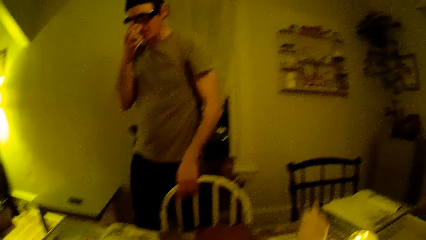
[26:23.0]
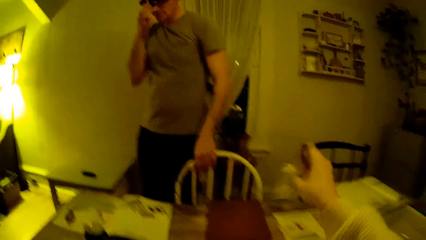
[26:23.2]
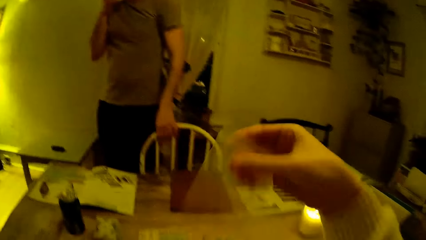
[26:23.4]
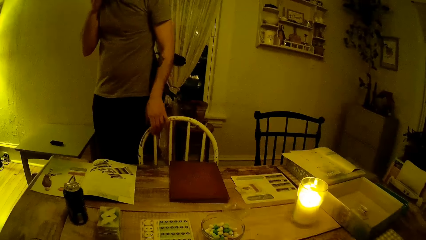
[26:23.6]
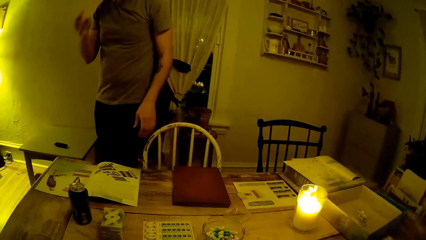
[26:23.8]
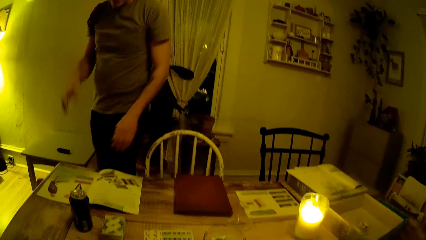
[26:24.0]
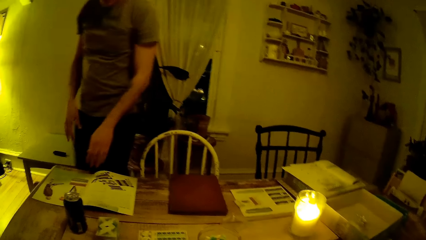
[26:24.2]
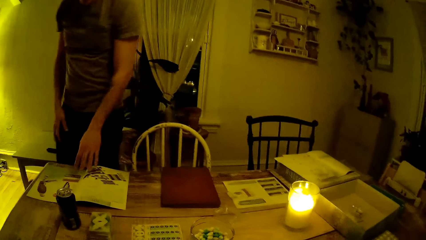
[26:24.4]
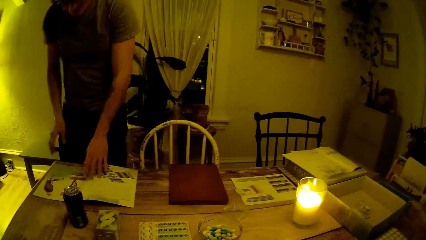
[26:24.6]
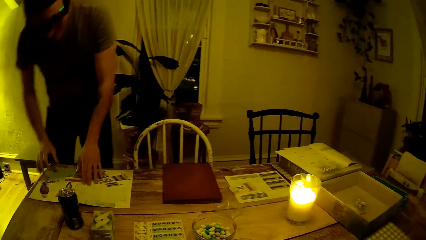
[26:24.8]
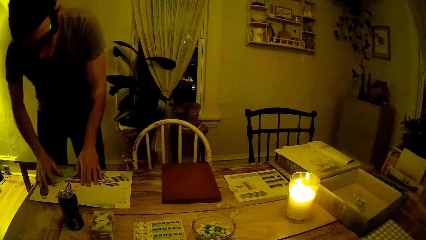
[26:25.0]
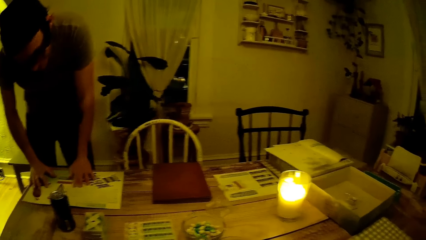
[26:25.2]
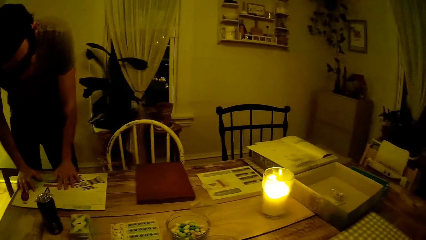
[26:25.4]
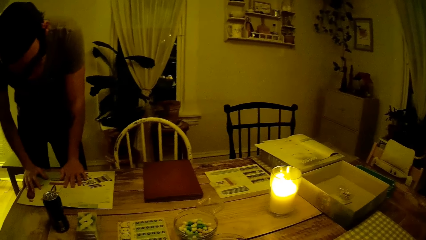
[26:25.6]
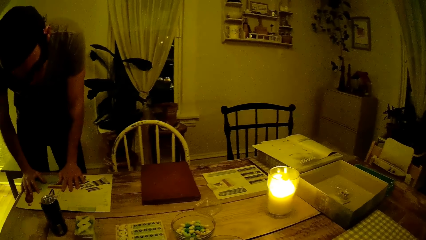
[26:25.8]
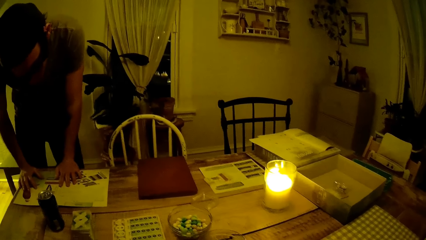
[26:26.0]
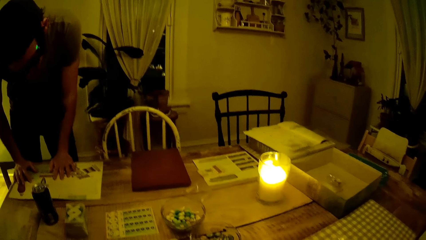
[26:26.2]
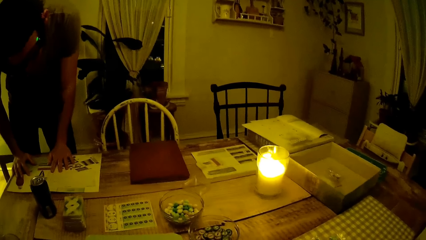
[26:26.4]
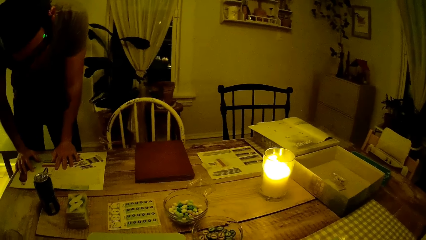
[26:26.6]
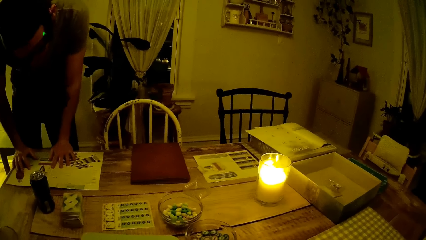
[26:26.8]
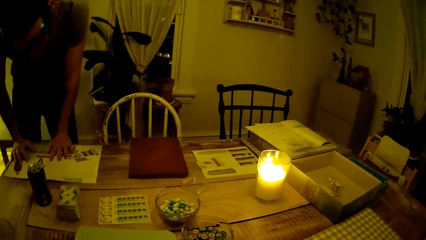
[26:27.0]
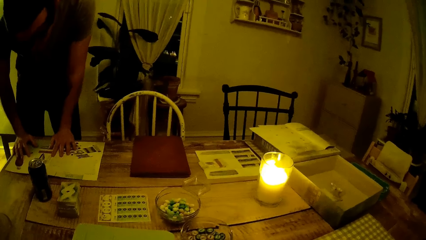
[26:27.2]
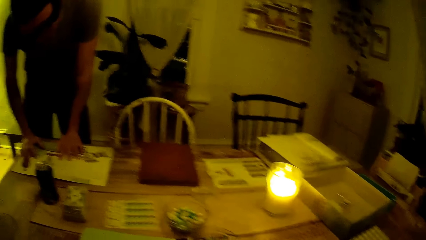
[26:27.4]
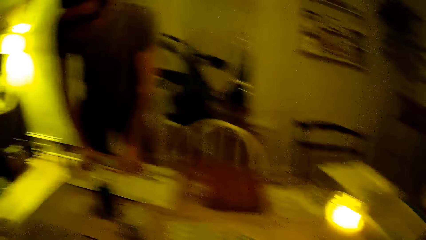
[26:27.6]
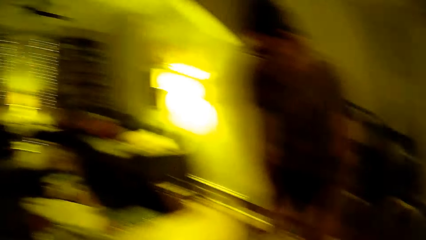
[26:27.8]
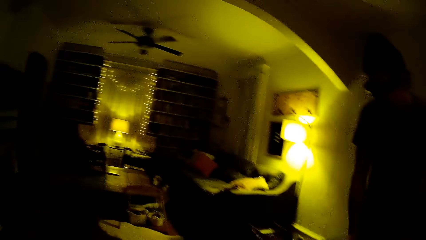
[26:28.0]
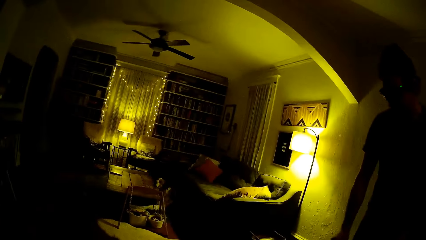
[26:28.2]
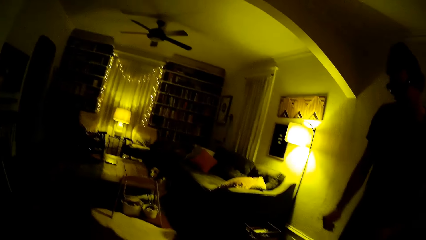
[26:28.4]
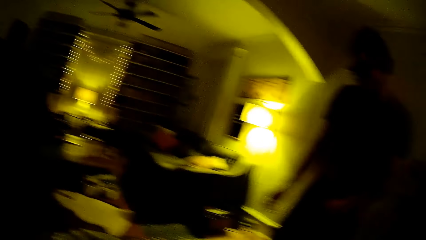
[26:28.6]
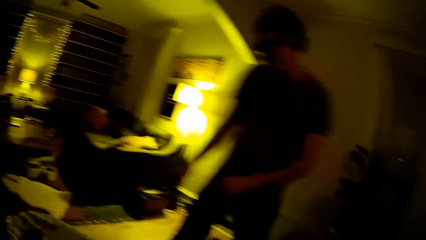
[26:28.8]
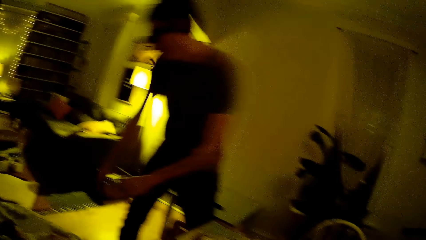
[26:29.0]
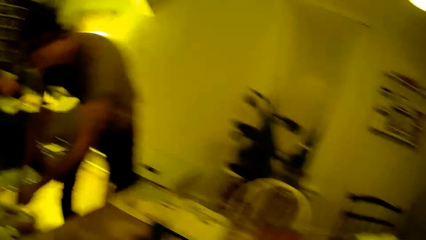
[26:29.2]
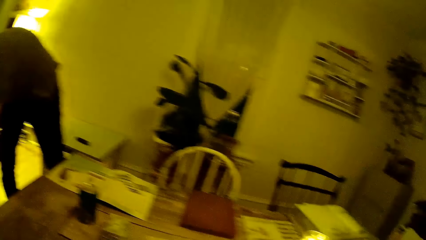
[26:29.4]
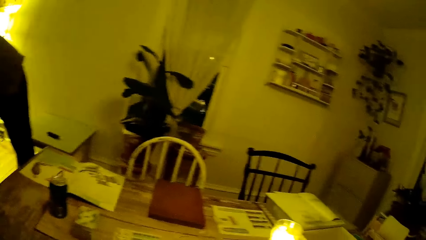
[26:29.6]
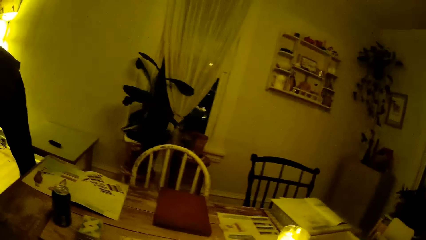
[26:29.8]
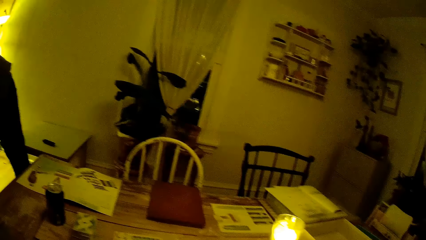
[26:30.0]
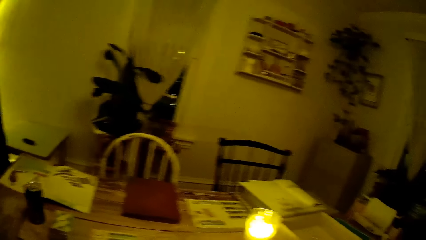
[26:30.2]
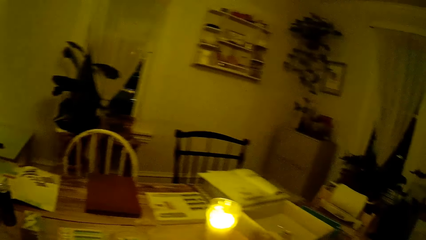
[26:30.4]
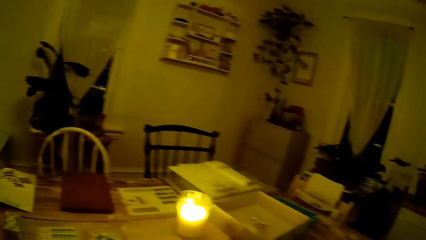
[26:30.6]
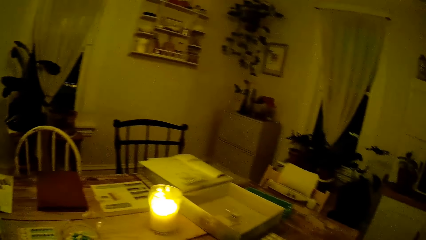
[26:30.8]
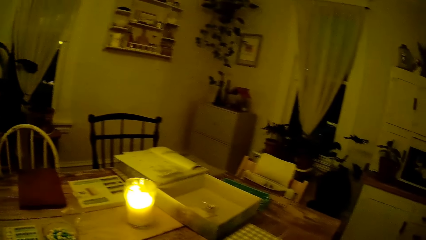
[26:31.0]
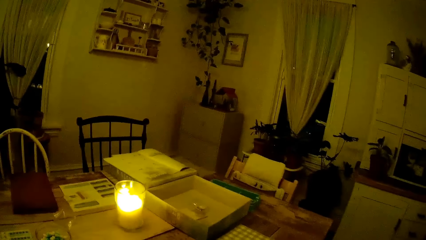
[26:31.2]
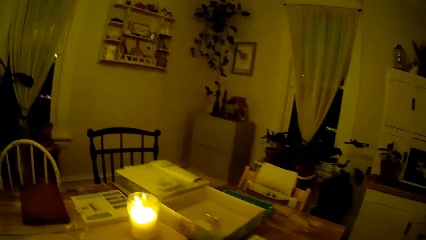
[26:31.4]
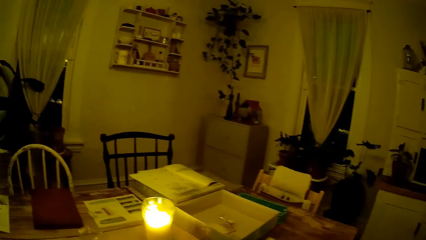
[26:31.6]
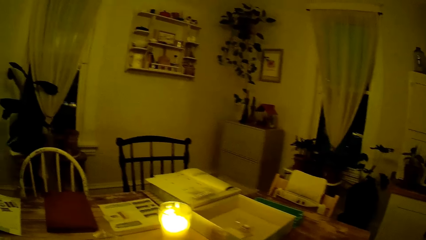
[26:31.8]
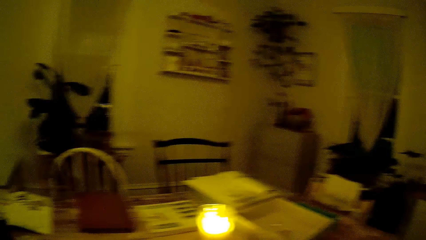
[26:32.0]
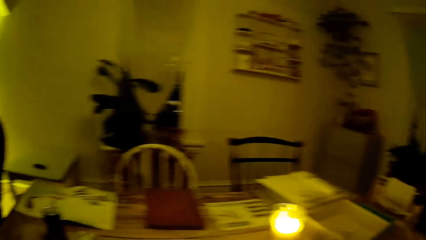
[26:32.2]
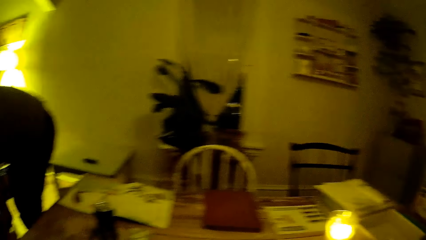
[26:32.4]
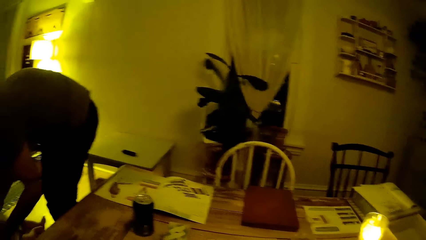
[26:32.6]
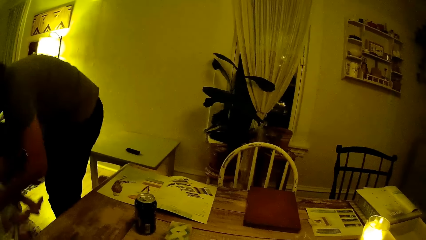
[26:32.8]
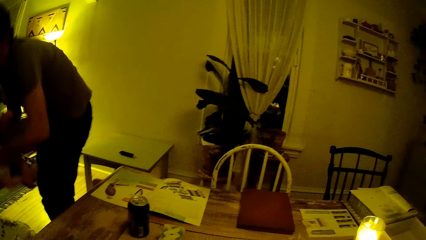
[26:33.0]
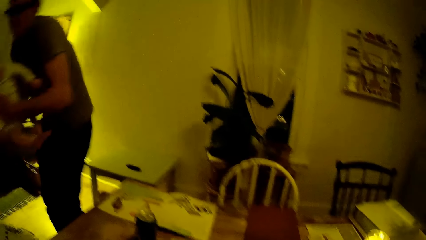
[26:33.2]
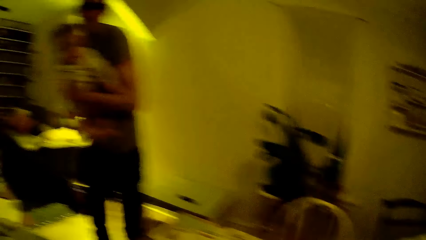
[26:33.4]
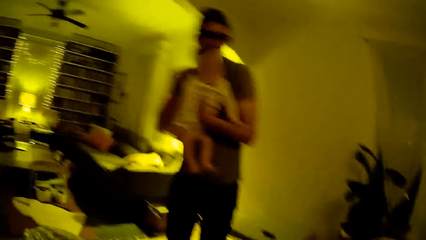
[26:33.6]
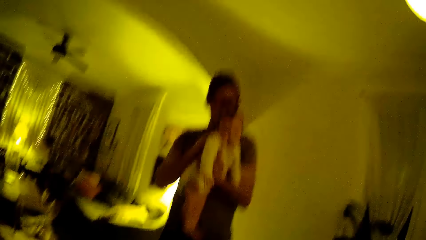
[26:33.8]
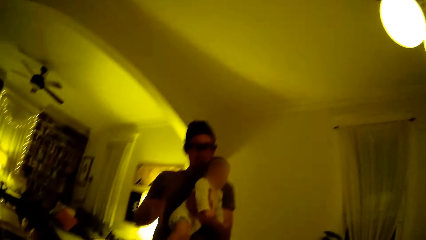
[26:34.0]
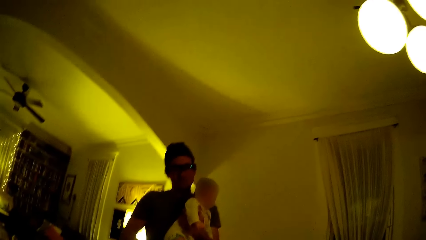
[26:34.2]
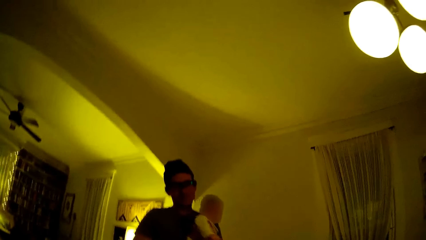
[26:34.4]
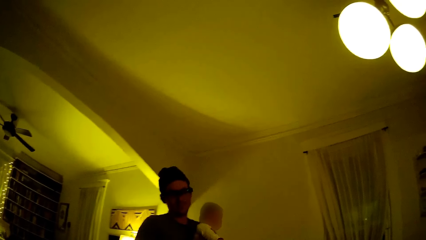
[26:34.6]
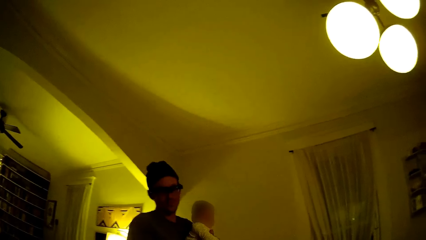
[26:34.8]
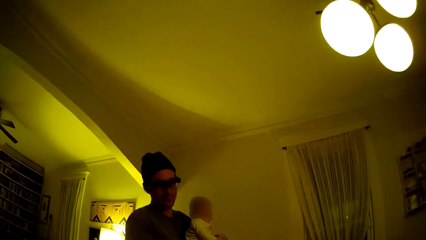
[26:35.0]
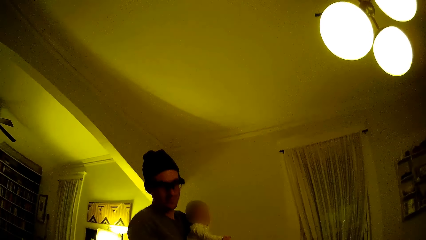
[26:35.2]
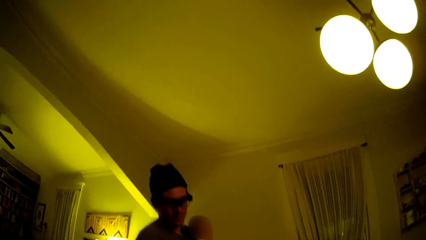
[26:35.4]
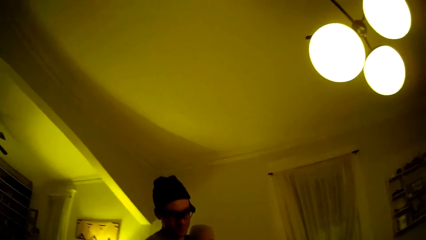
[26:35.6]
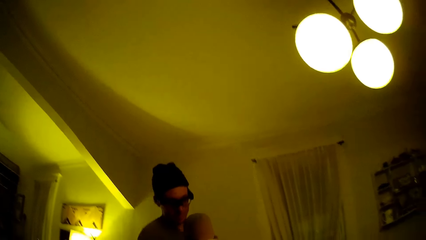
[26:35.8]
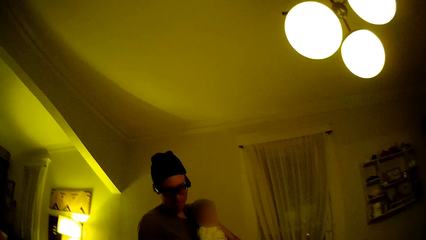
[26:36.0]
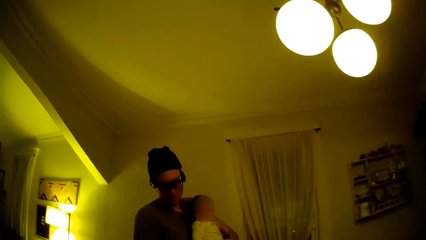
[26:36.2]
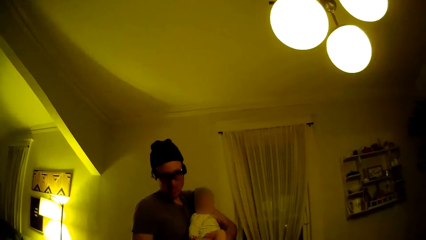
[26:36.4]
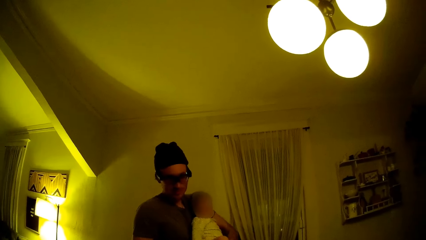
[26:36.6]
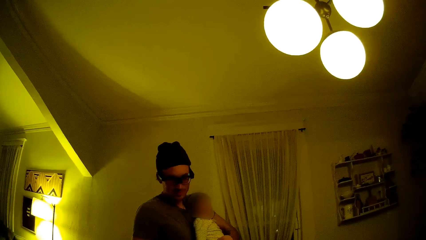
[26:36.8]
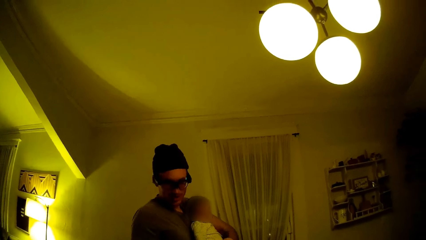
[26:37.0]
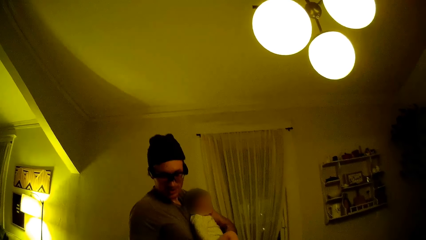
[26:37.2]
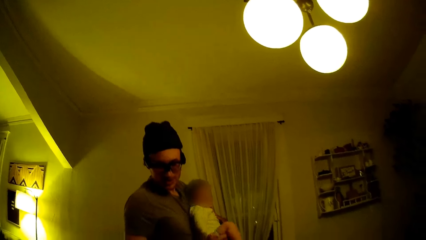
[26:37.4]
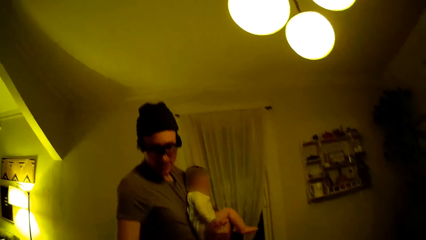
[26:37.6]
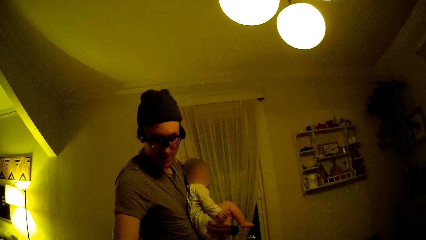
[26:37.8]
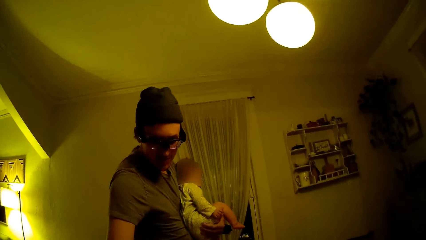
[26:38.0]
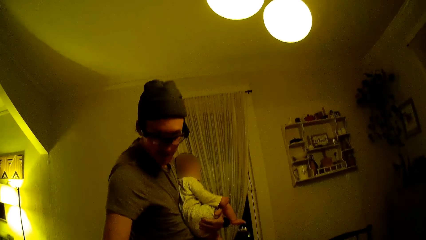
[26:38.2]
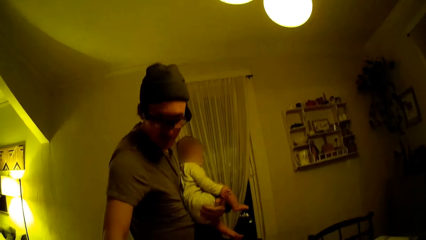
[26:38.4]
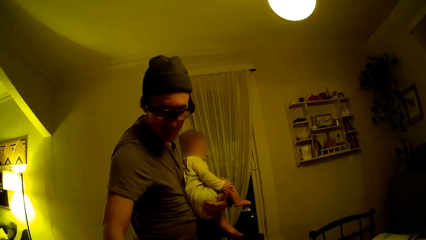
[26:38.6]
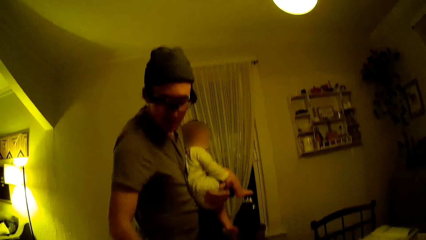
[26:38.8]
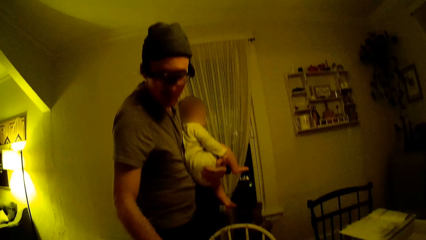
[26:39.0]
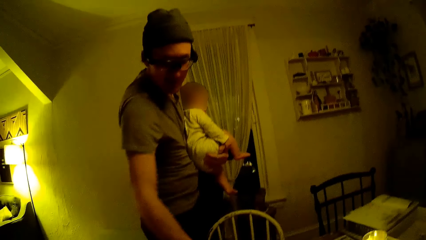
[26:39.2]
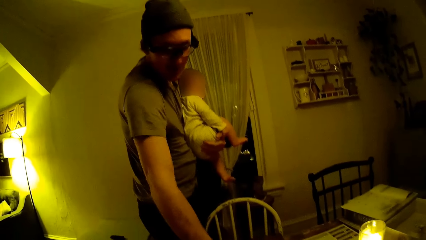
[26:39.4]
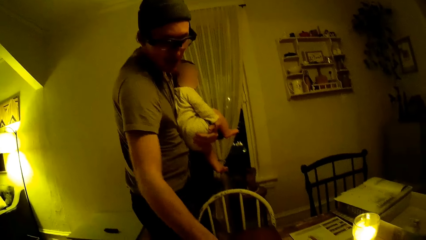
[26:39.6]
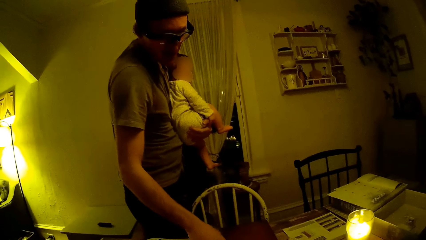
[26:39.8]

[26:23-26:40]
A man touches the chair with his left hand. The man walks in the house. The man touches the book on the table with both hands. The man carries the baby from the baby carrier with both hands.
